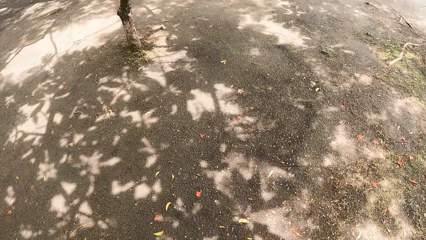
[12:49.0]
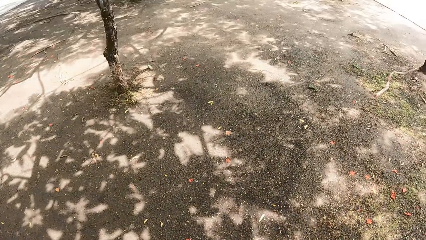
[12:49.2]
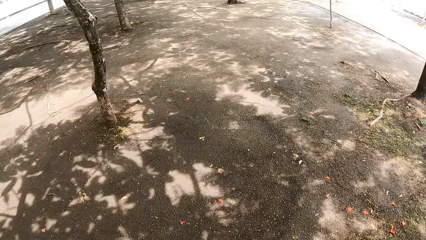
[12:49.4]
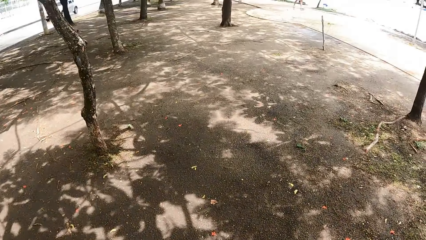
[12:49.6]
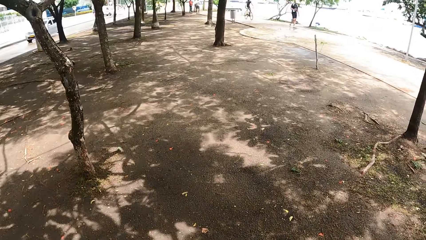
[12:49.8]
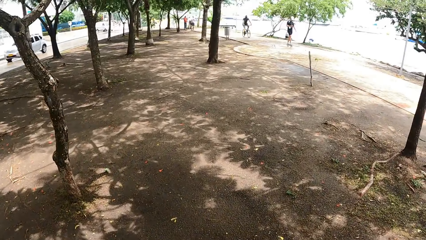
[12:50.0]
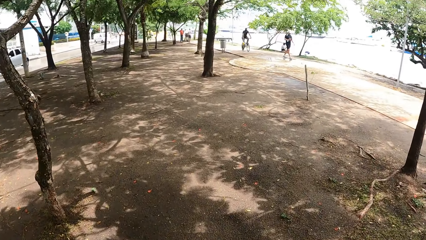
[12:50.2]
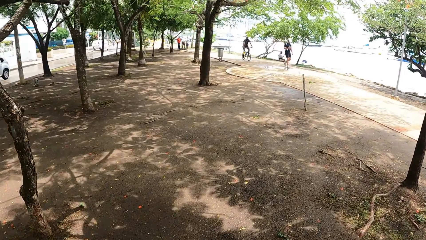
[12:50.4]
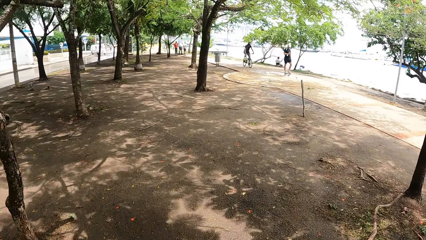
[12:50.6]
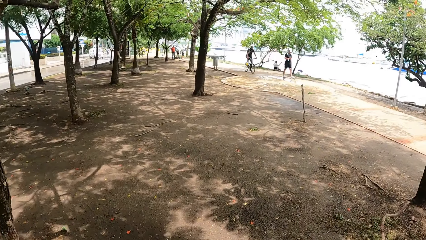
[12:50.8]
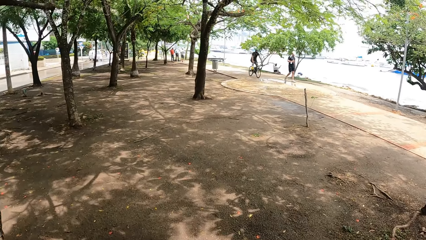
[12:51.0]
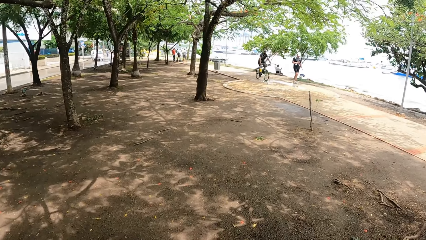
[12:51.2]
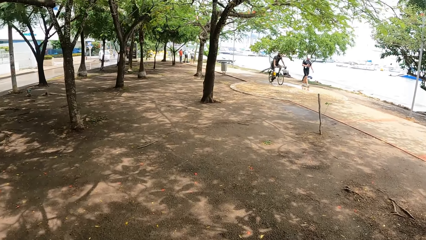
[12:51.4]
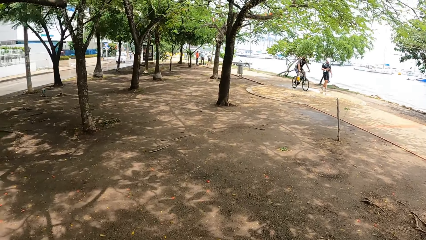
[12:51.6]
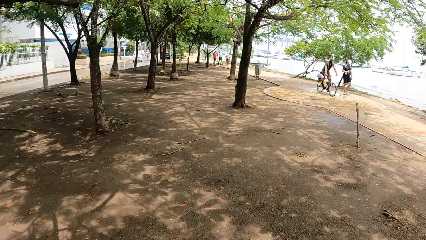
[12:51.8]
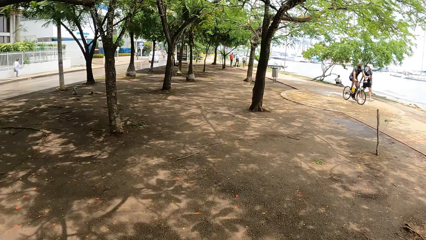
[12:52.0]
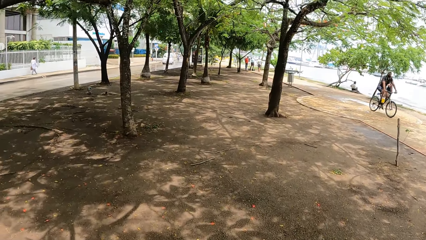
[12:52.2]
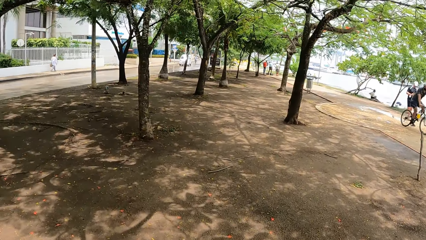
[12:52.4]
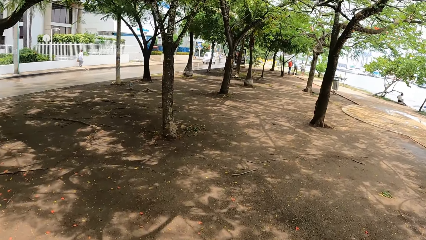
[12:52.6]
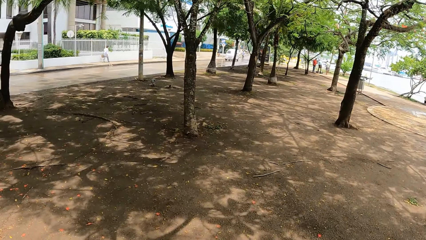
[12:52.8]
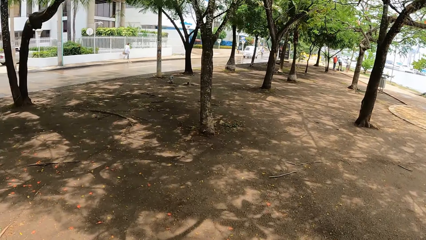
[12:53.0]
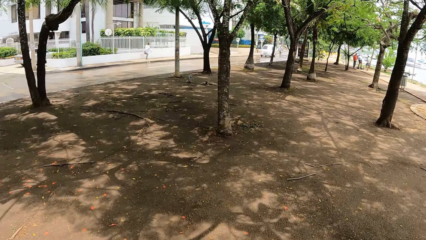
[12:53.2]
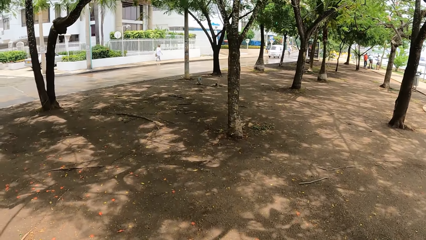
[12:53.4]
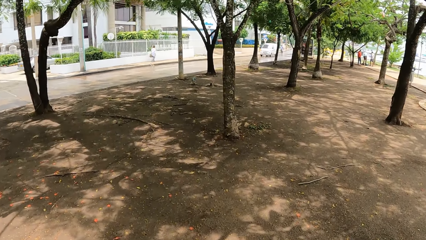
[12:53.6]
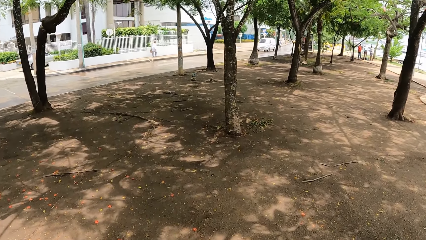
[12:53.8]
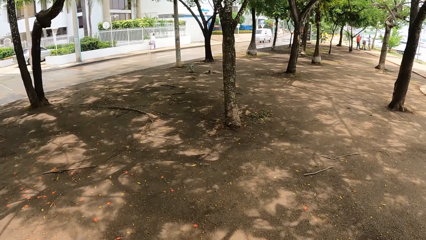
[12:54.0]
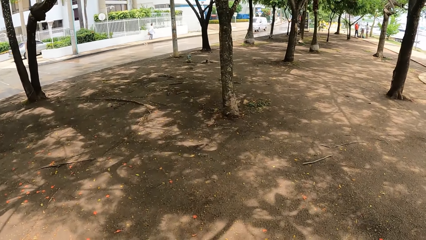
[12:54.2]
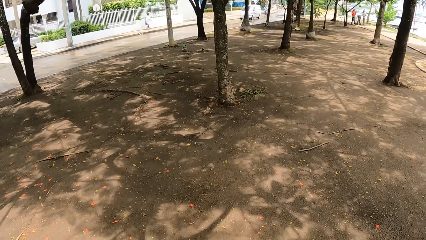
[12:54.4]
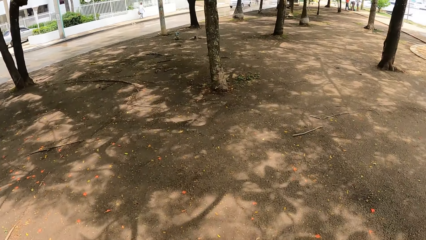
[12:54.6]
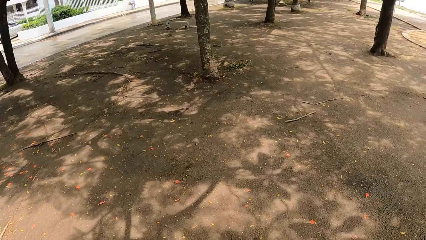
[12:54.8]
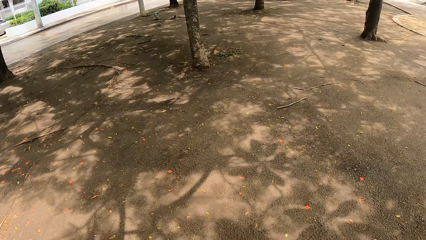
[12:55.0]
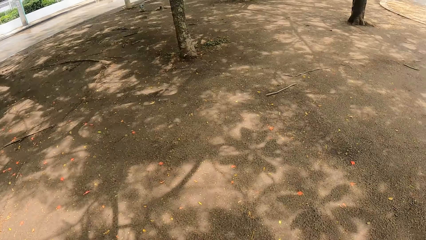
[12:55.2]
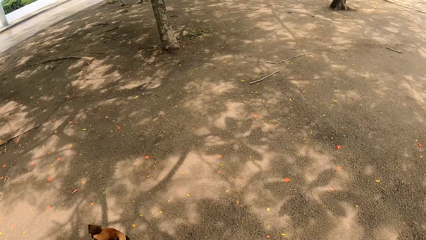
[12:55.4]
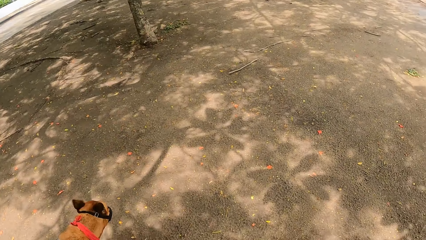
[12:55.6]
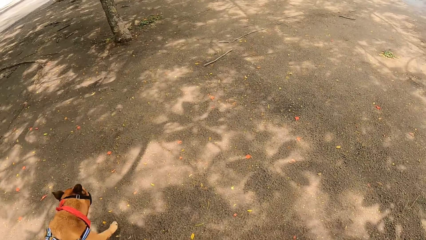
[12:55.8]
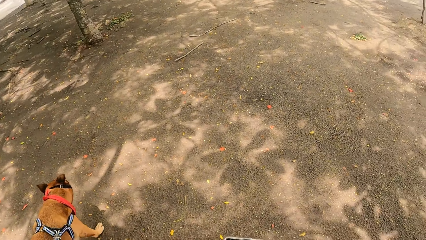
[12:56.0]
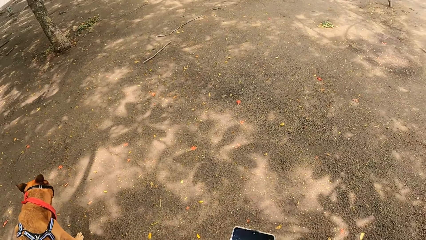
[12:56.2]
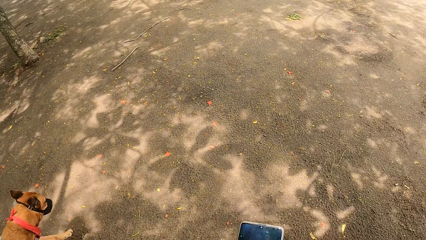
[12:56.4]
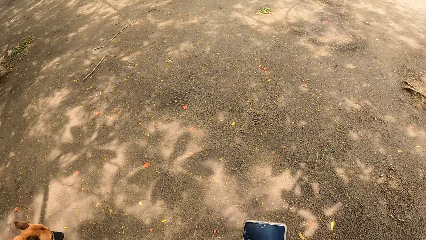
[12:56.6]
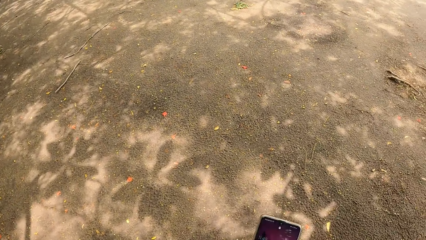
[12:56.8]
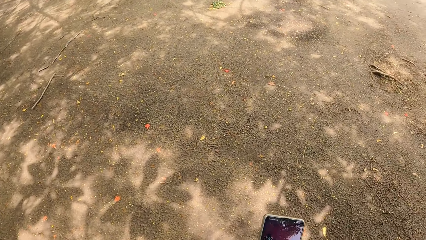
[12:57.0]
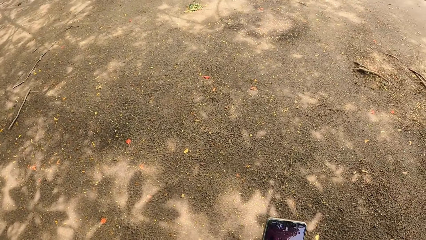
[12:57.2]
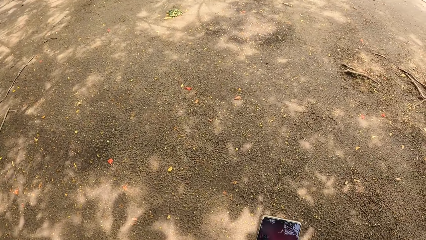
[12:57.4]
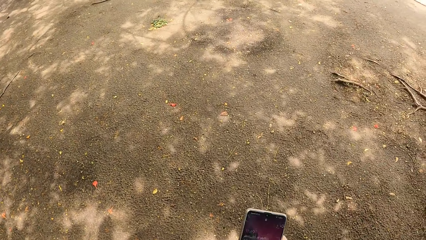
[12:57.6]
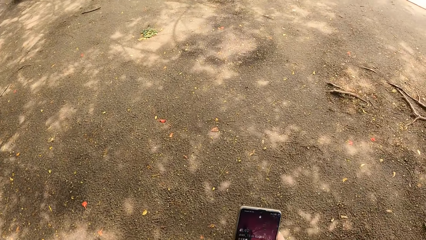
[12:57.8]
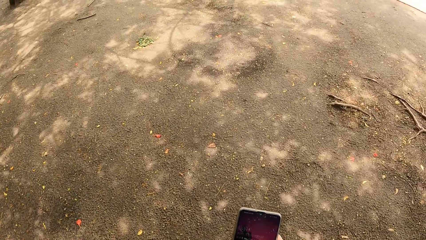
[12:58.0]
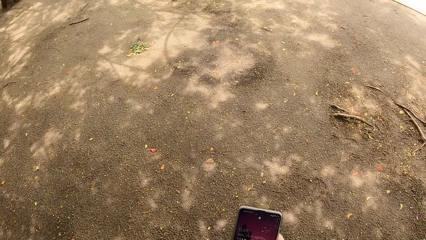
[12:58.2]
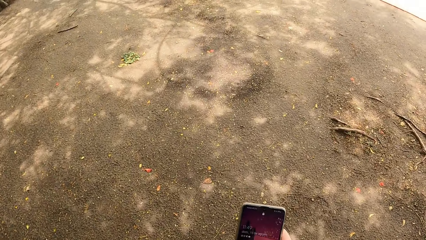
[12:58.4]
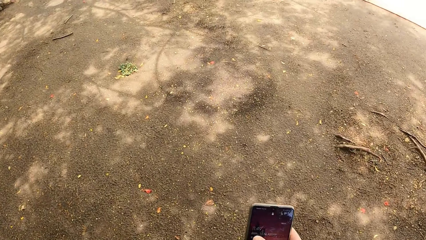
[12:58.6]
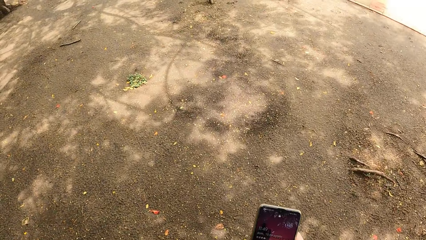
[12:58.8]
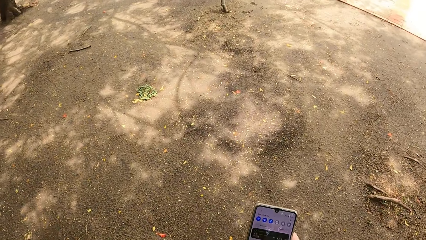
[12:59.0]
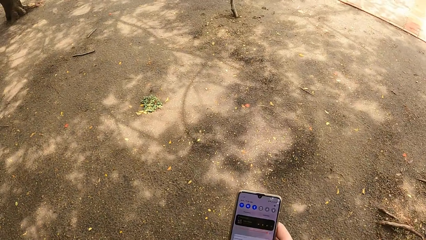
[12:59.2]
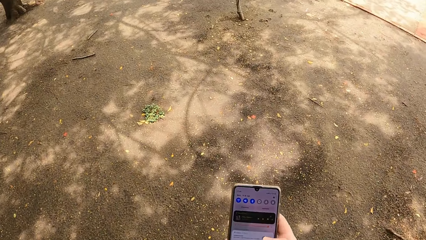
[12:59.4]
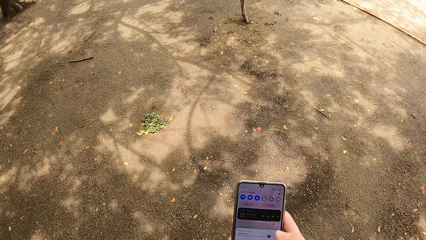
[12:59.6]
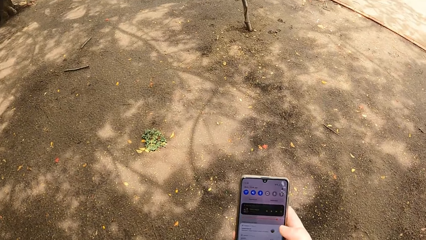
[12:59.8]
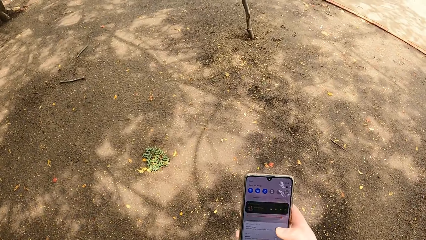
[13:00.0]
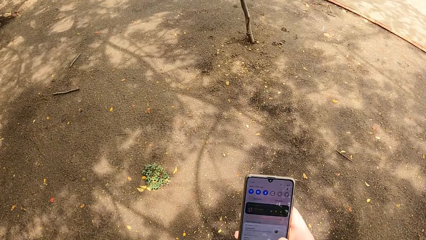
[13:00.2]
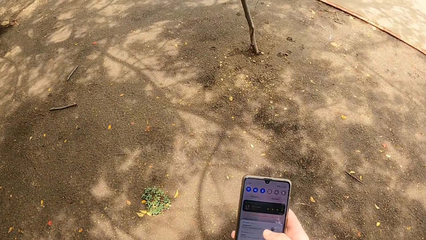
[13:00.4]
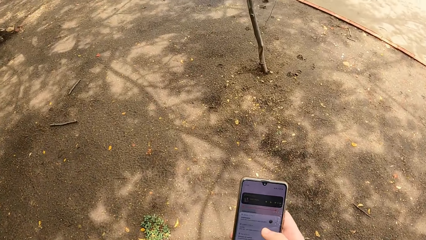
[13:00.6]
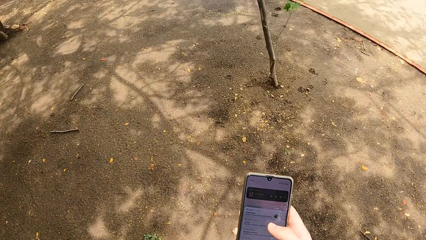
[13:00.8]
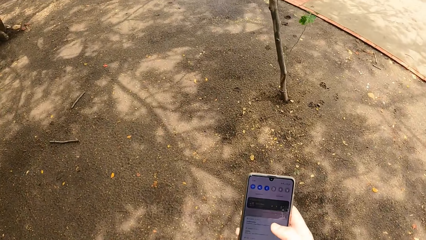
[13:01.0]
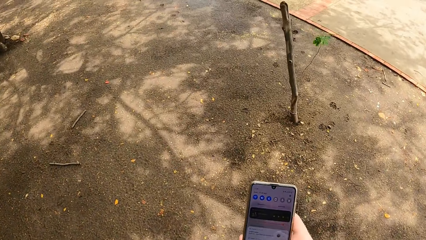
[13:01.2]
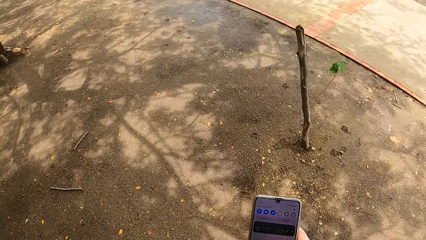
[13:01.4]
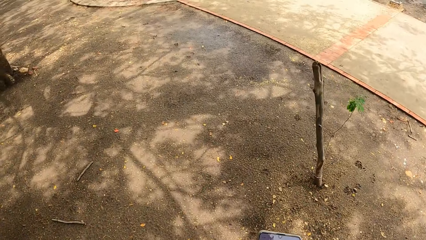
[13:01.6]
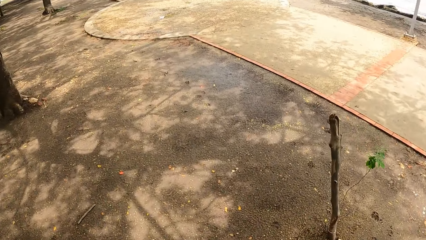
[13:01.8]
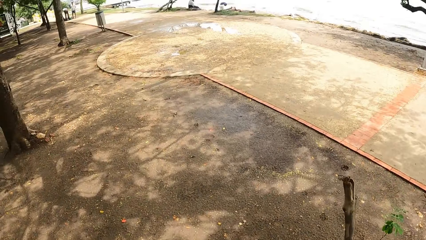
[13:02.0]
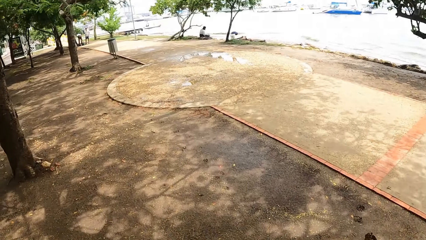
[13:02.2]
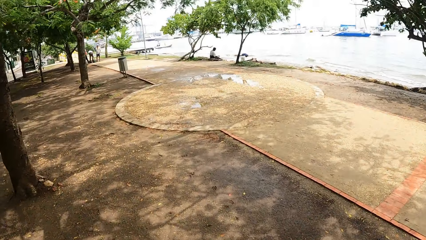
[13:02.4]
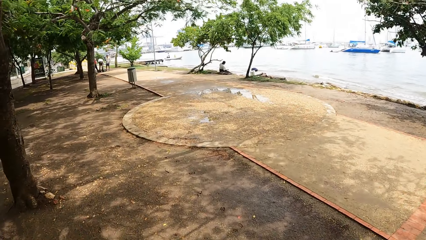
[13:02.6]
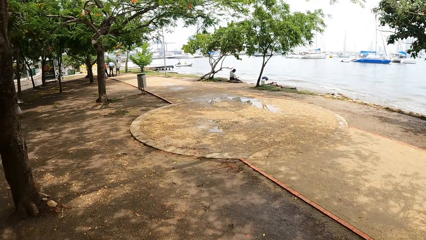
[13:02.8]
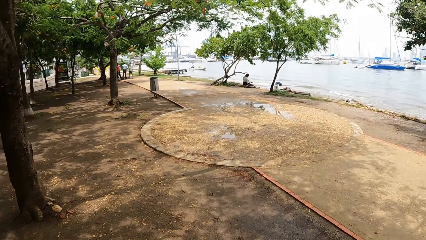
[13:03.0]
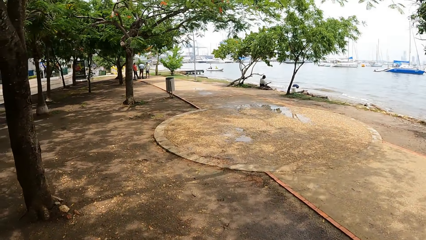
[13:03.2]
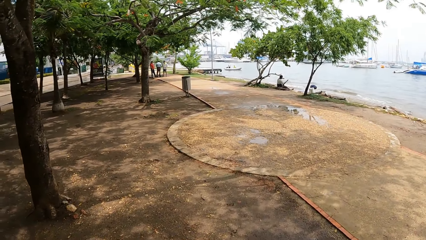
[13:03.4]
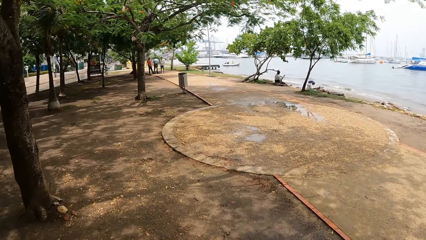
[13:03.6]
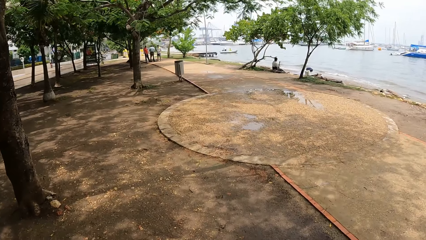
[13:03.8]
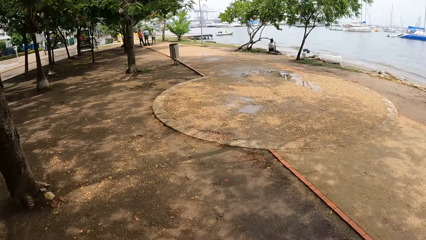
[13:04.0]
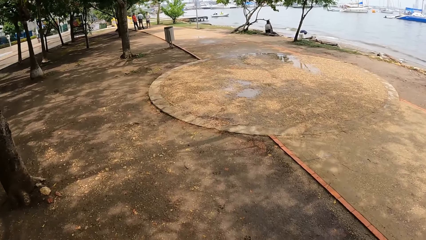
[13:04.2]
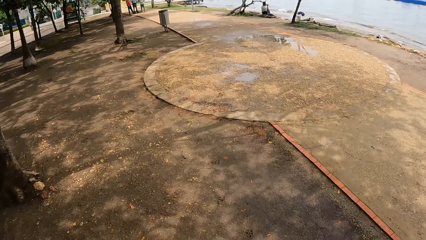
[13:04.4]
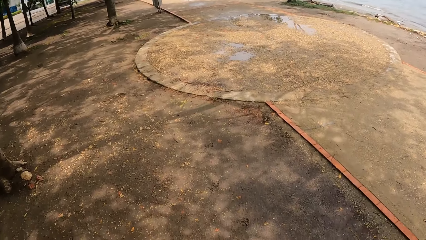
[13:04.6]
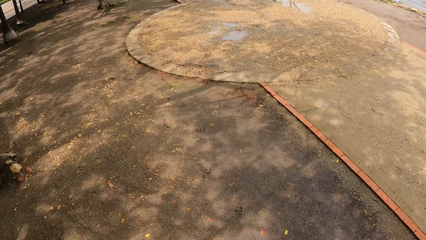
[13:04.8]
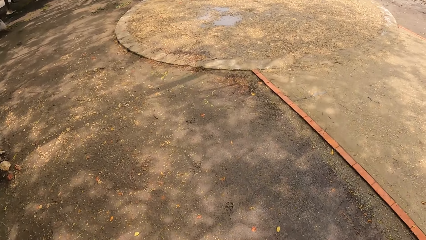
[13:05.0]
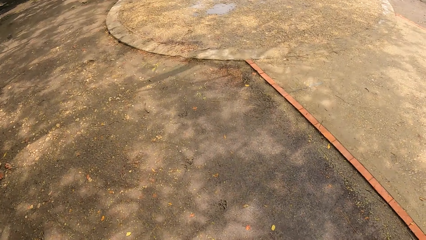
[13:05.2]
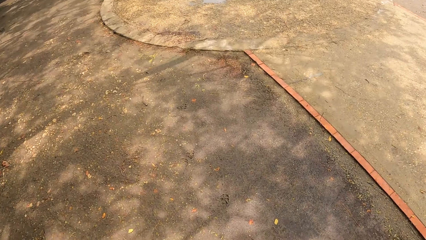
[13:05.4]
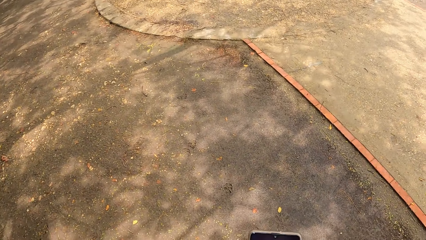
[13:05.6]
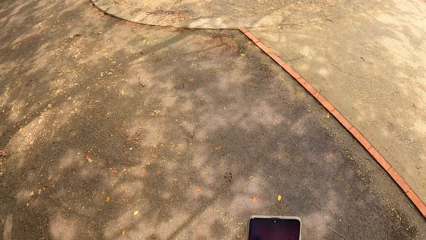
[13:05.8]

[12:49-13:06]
The camera wearer moves around. They operate a phone. They walk outside with a dog leashed.
